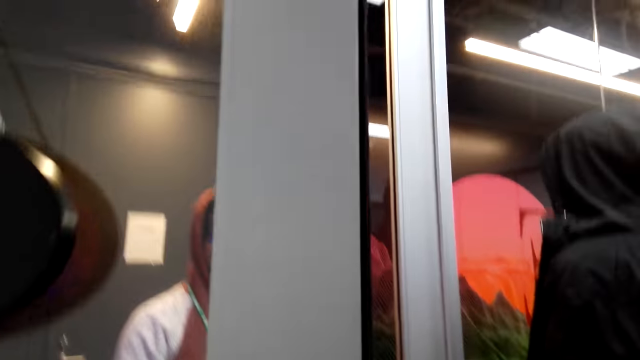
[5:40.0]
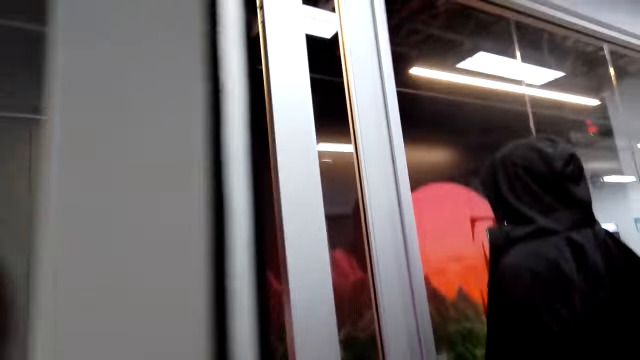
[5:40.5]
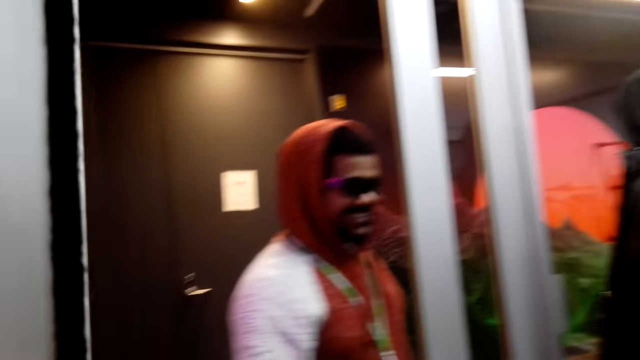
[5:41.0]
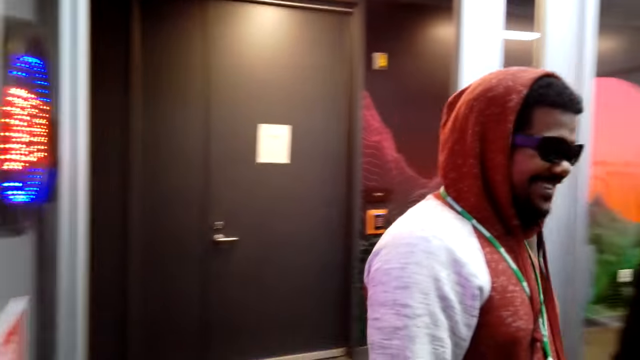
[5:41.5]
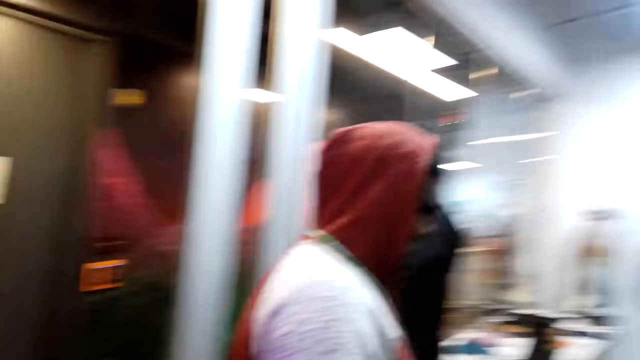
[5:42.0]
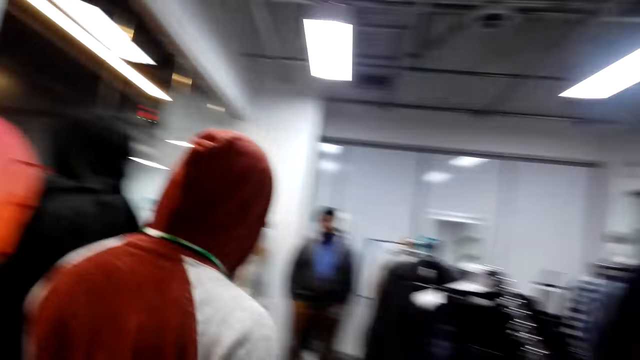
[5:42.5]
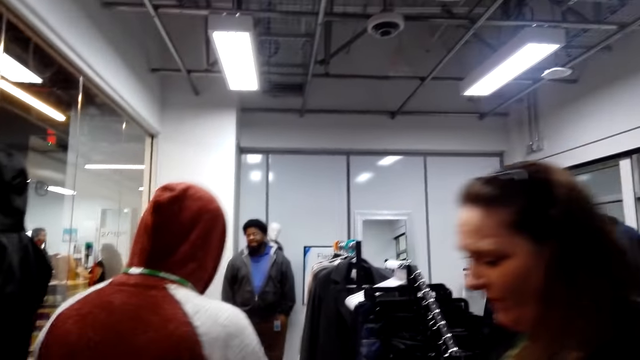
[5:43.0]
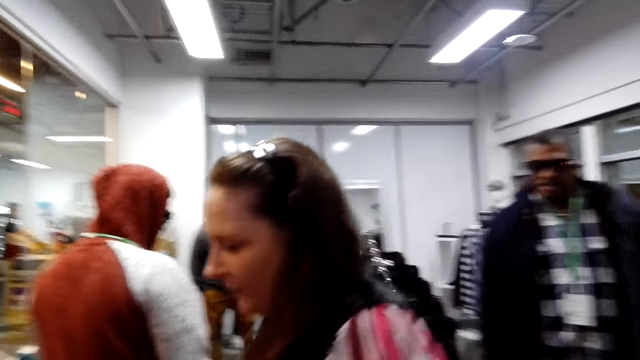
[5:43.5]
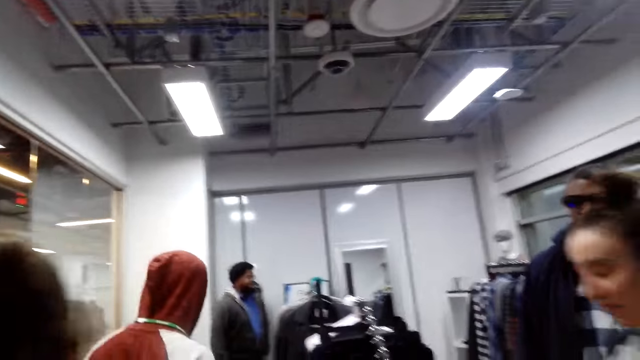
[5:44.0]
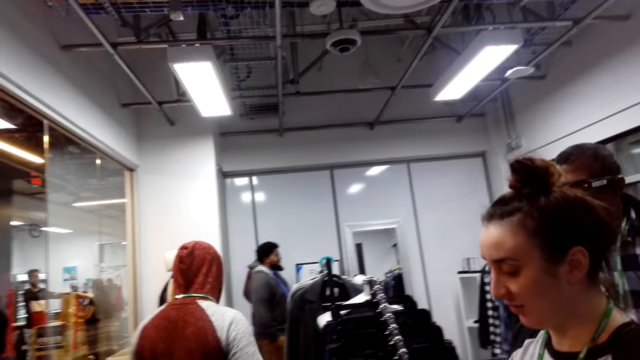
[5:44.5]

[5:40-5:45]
The camera wearer opens the door.

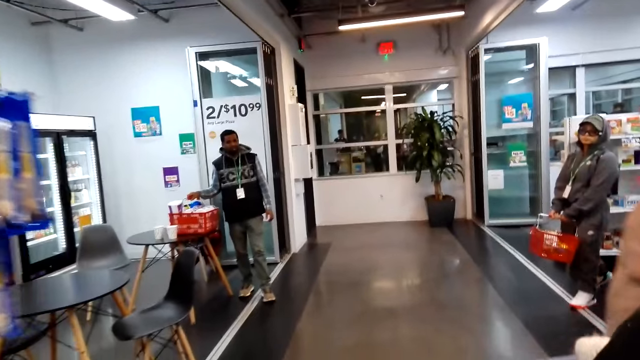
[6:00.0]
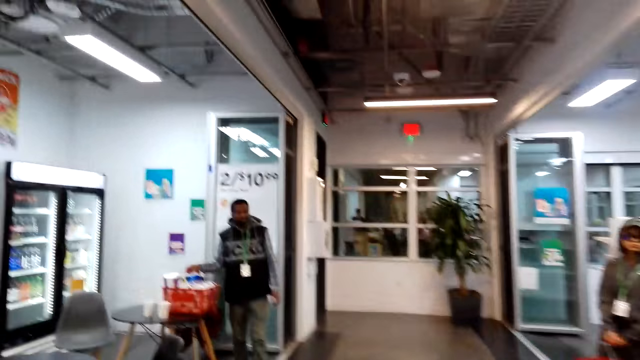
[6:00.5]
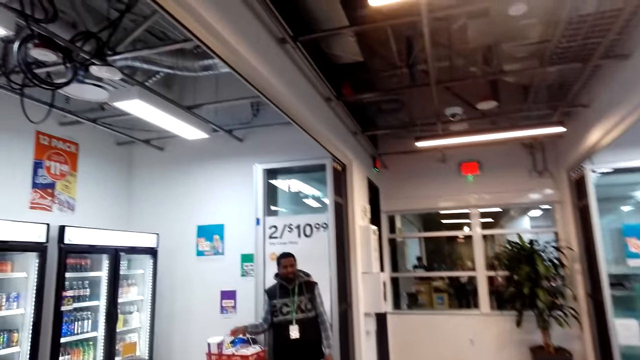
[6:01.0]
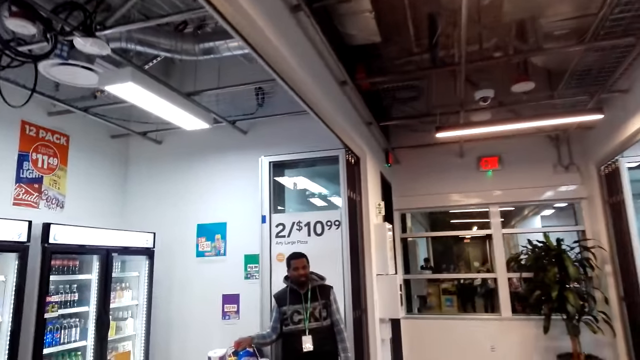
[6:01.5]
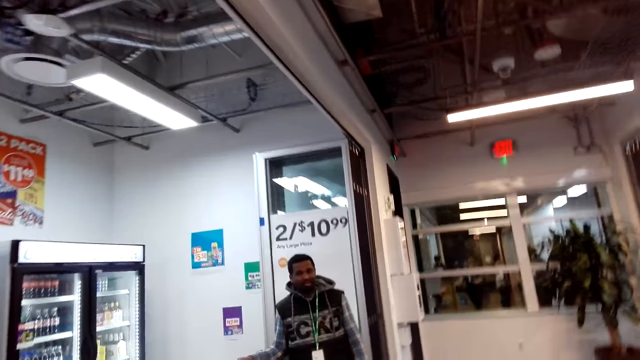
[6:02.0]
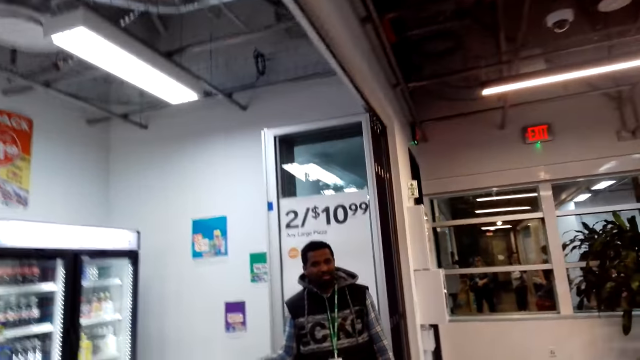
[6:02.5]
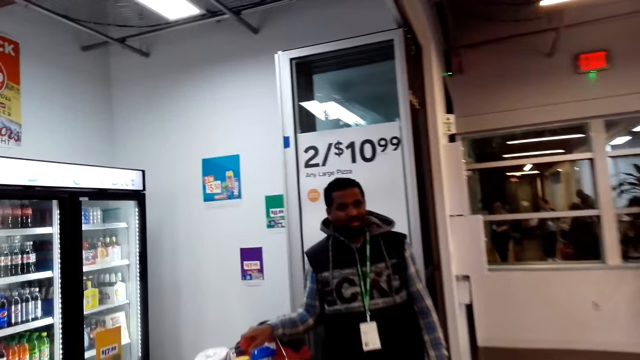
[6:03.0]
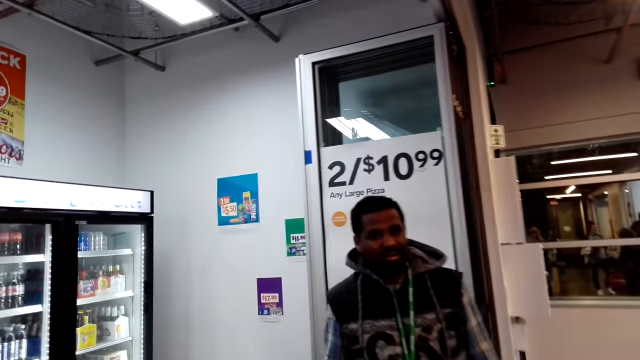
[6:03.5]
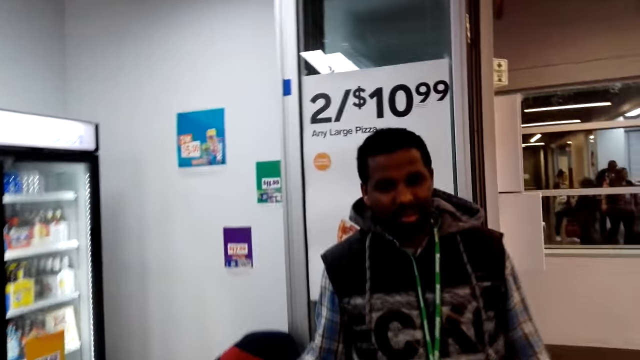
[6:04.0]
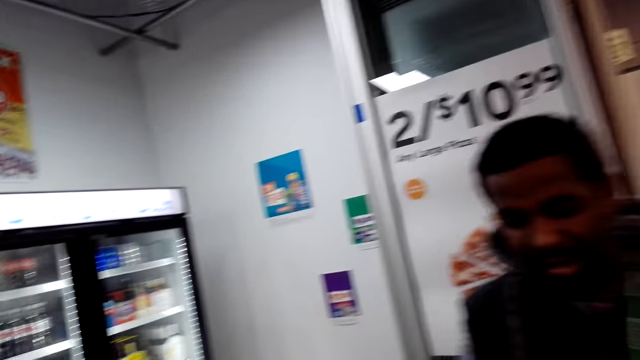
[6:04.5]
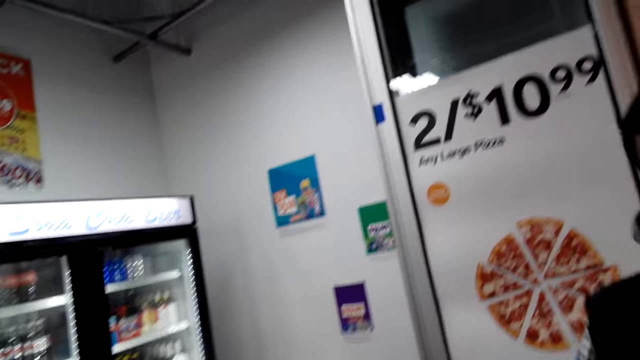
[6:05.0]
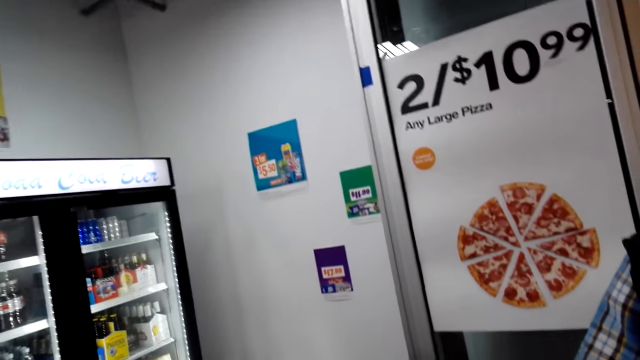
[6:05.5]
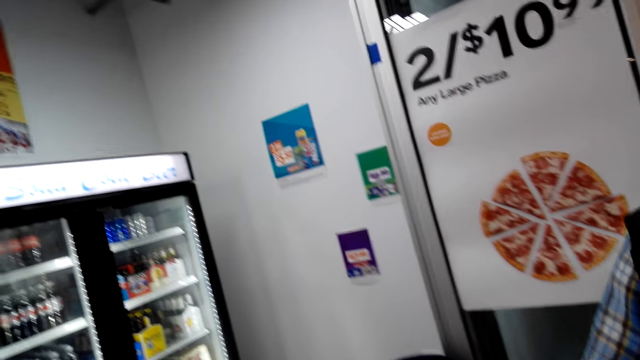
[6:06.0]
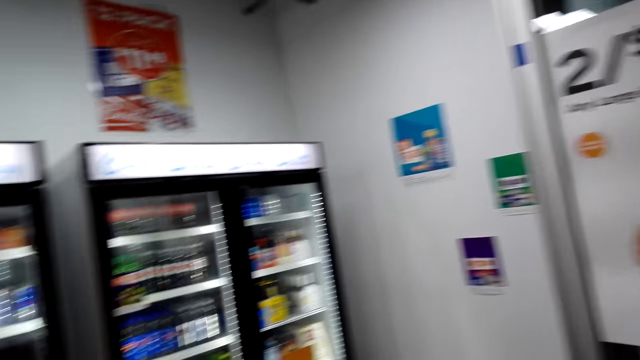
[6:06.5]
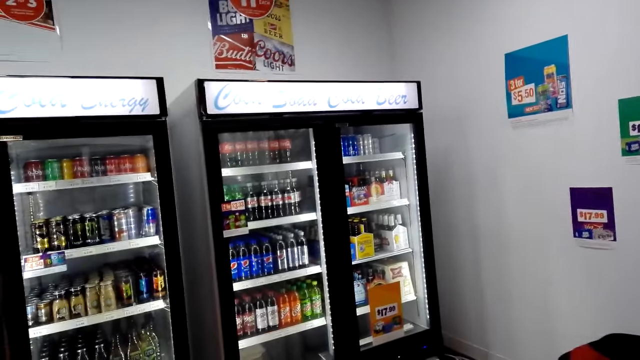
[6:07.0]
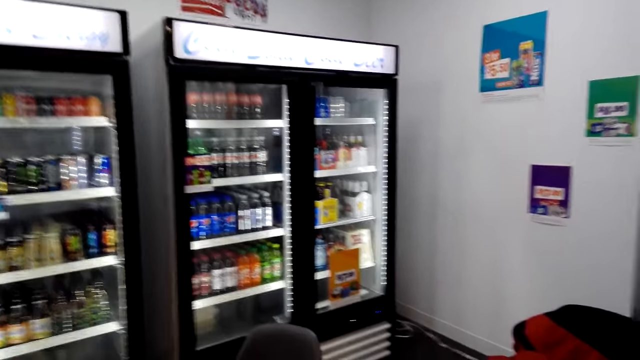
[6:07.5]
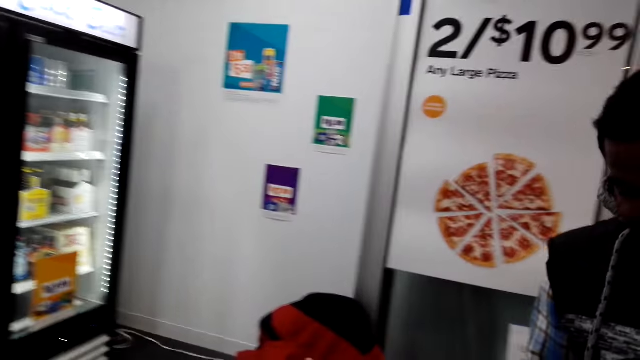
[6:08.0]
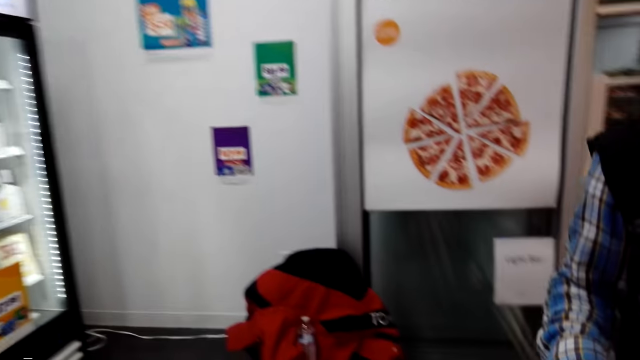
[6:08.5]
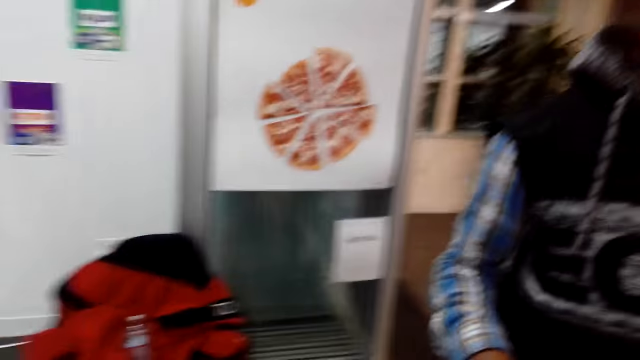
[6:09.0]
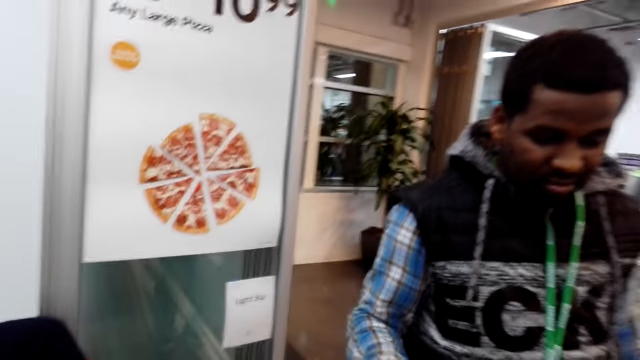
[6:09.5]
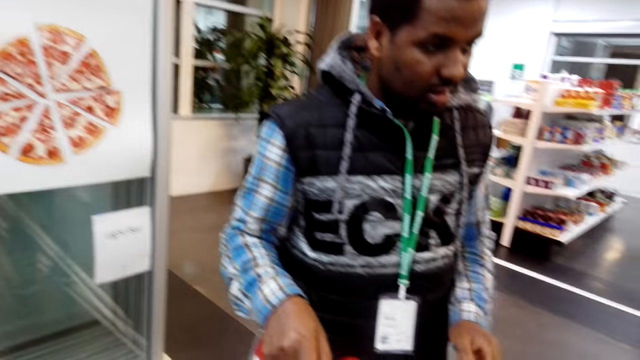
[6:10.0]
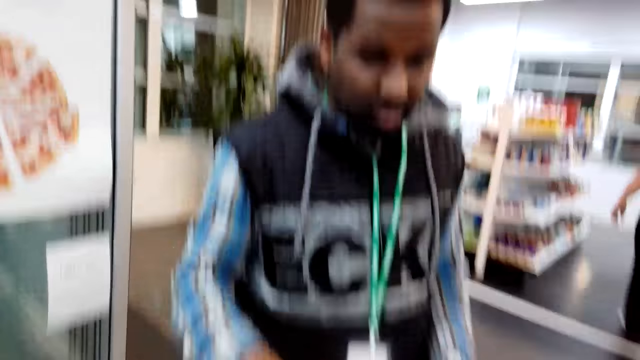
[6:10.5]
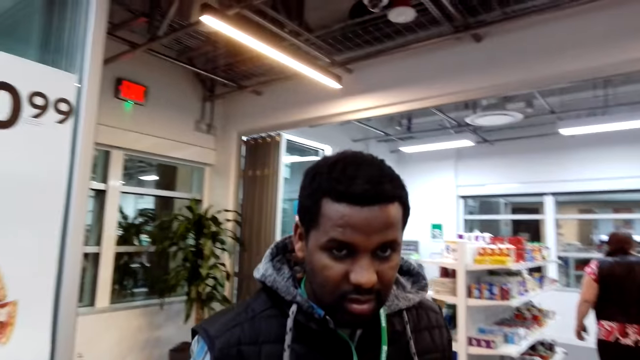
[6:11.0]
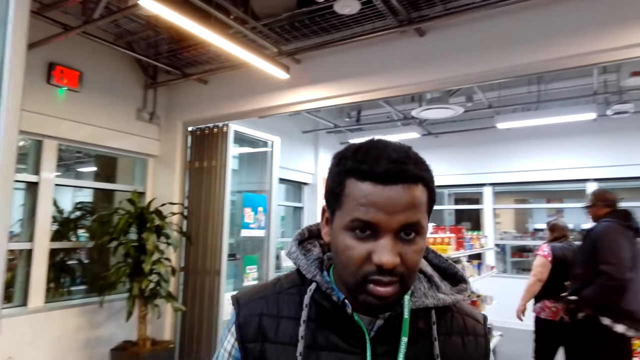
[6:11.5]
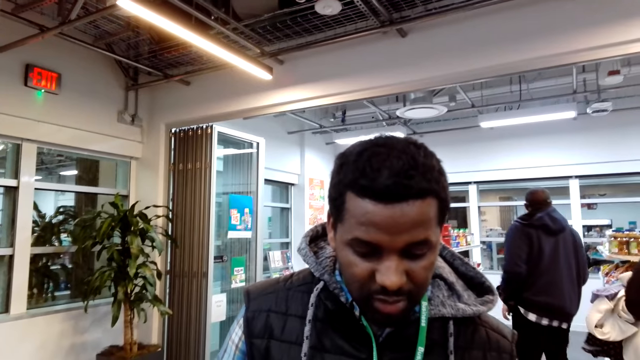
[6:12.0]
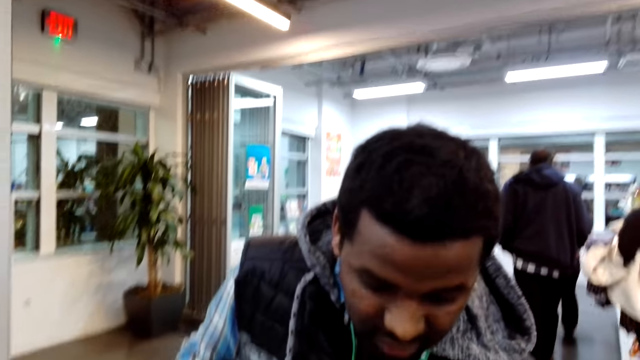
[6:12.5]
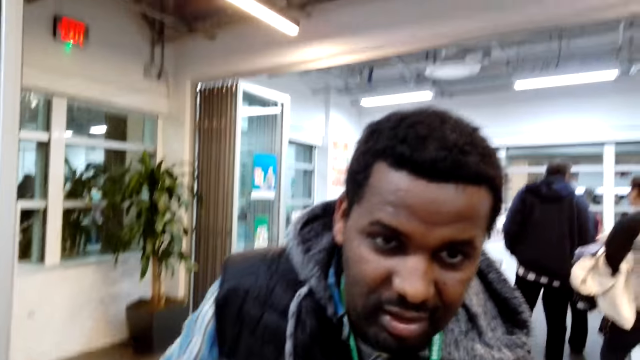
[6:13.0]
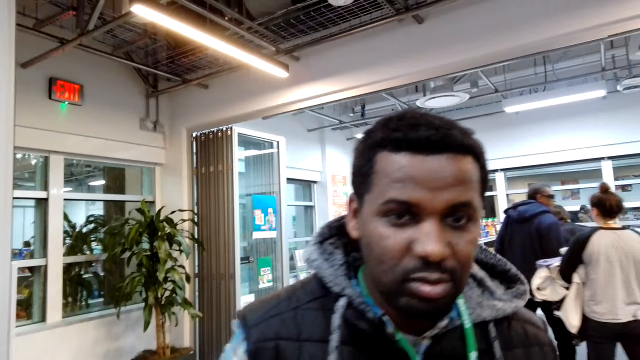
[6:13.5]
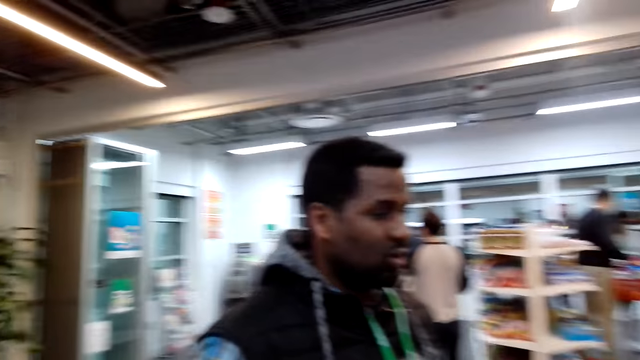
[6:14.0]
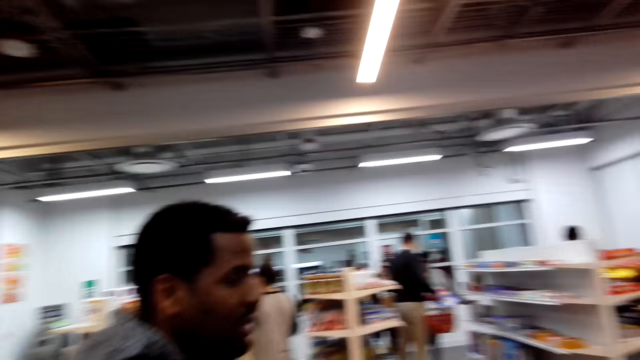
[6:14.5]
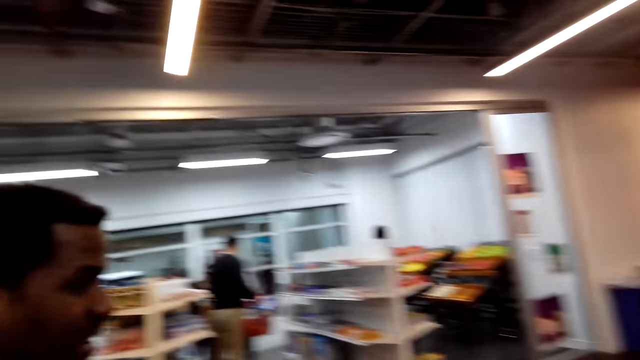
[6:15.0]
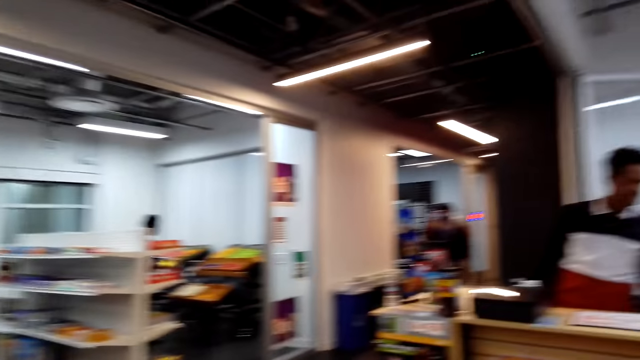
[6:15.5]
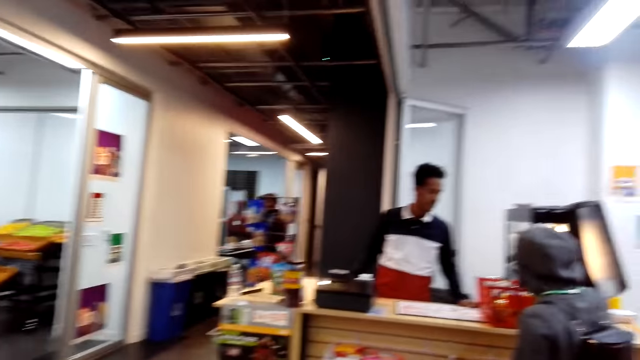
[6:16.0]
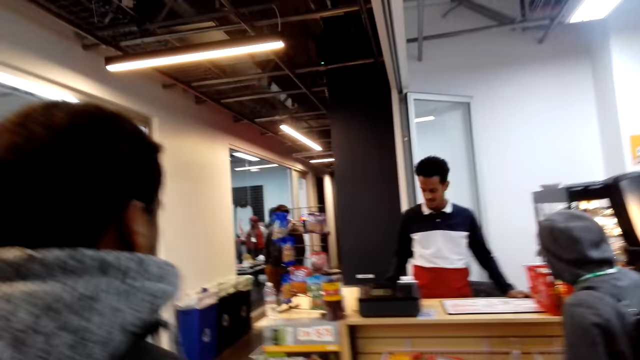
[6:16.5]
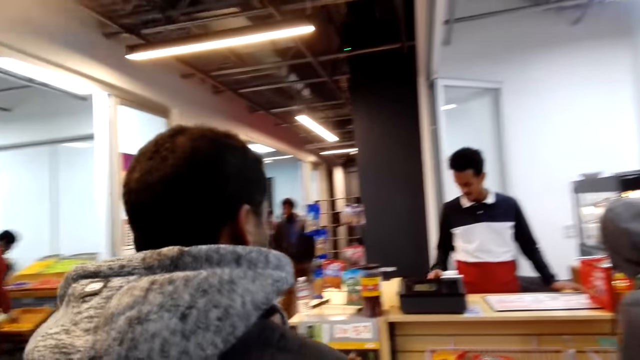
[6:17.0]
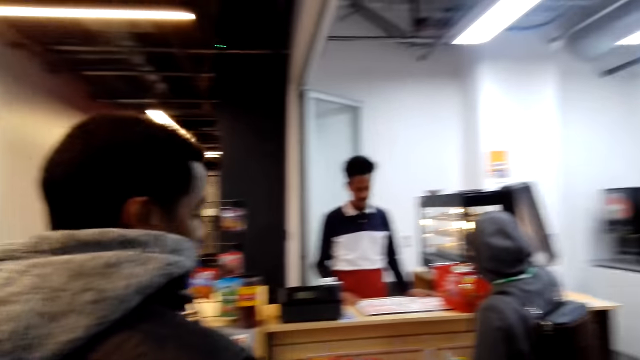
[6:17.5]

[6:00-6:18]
The camera wearer converses with a man. They talk to the man. The man walks in the supermarket. The camera wearer walks in the supermarket.
